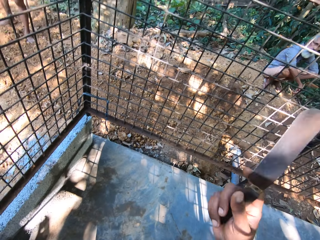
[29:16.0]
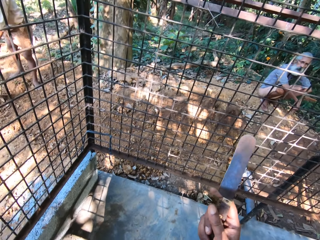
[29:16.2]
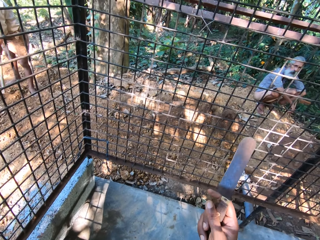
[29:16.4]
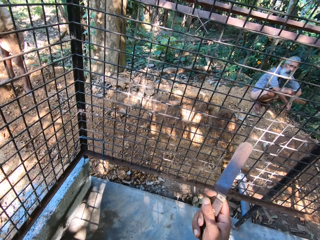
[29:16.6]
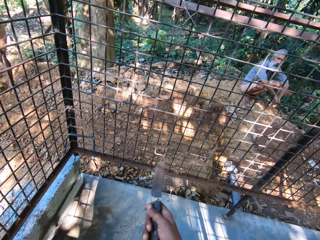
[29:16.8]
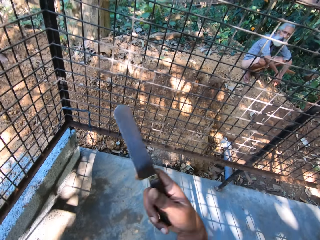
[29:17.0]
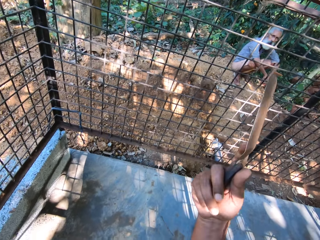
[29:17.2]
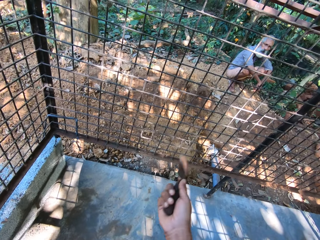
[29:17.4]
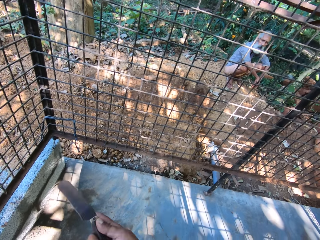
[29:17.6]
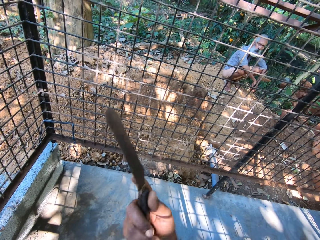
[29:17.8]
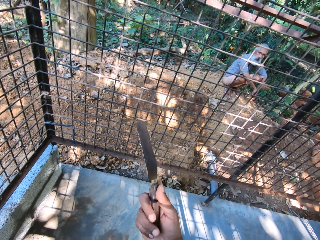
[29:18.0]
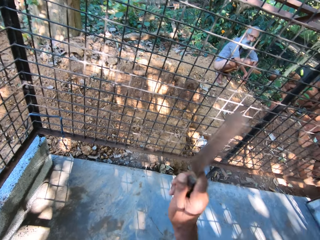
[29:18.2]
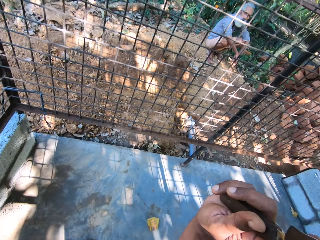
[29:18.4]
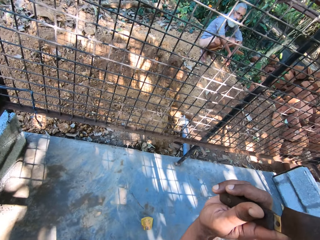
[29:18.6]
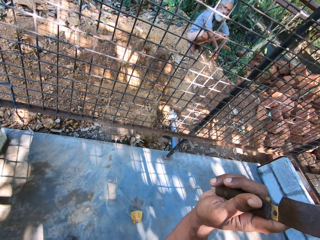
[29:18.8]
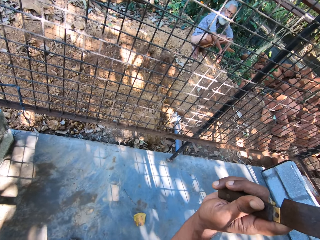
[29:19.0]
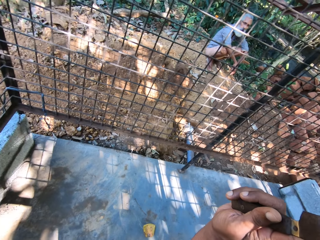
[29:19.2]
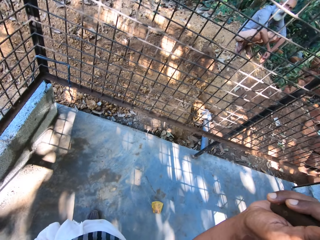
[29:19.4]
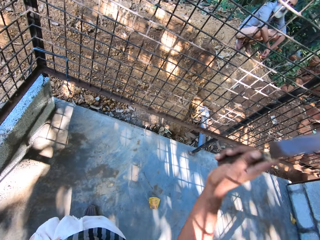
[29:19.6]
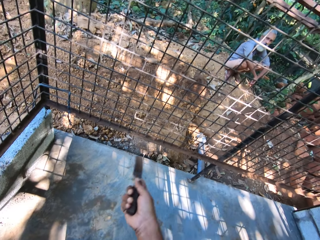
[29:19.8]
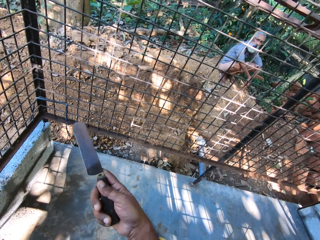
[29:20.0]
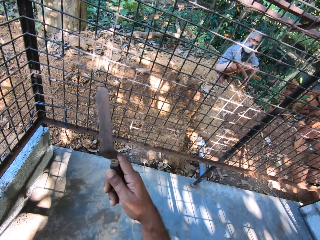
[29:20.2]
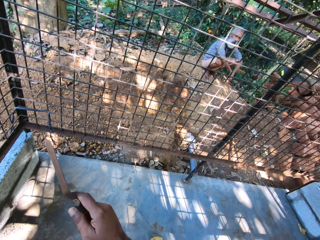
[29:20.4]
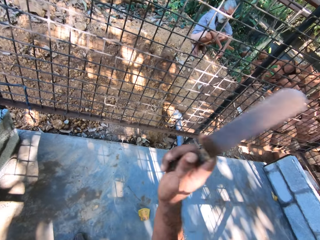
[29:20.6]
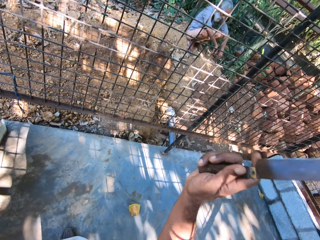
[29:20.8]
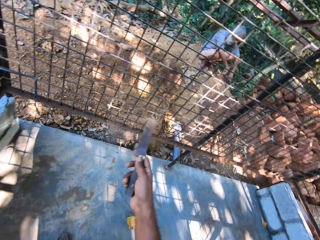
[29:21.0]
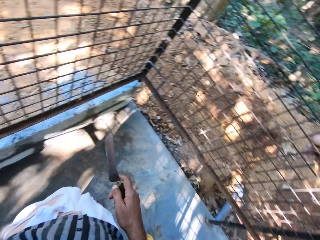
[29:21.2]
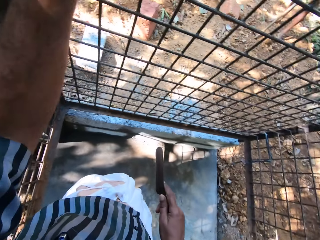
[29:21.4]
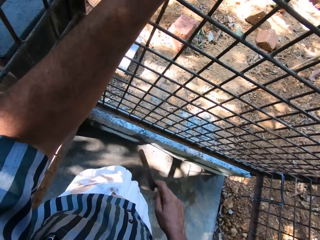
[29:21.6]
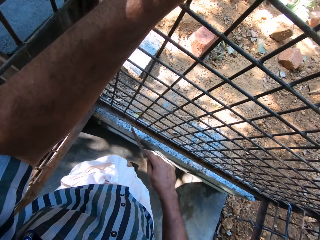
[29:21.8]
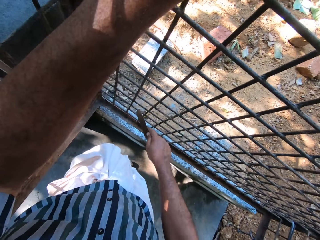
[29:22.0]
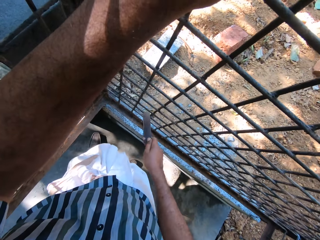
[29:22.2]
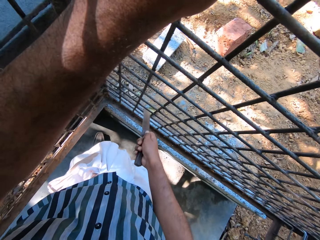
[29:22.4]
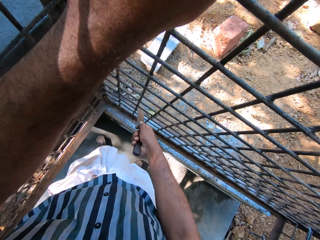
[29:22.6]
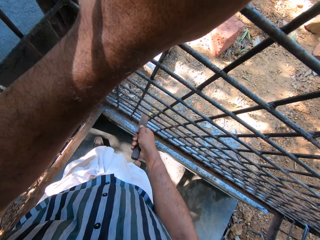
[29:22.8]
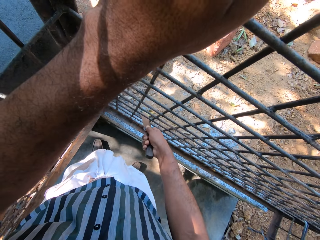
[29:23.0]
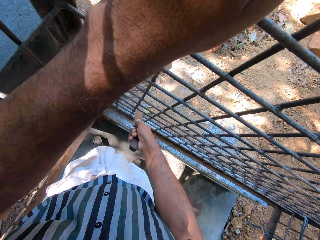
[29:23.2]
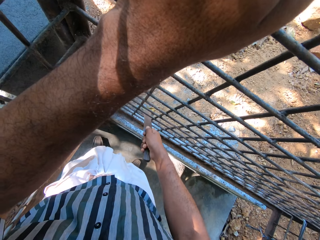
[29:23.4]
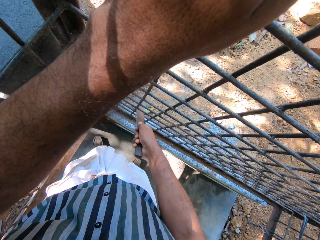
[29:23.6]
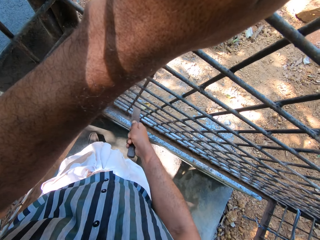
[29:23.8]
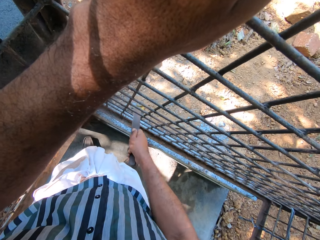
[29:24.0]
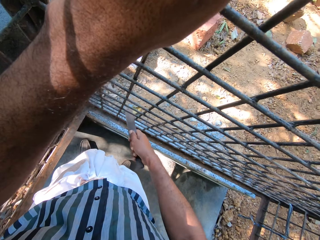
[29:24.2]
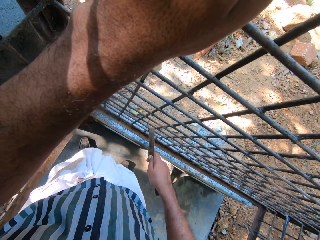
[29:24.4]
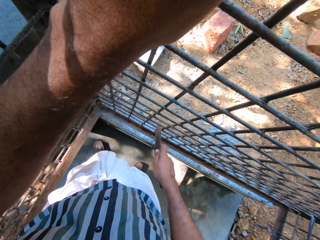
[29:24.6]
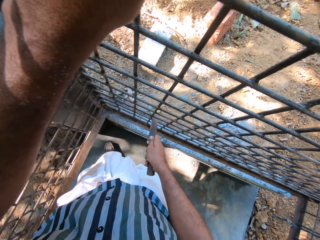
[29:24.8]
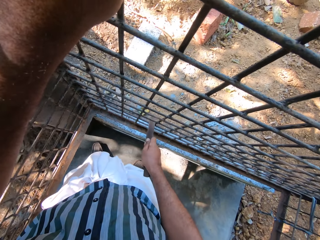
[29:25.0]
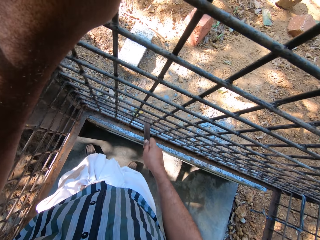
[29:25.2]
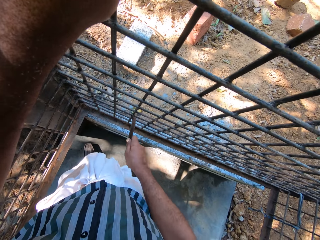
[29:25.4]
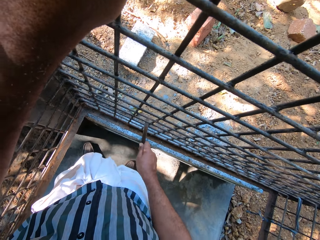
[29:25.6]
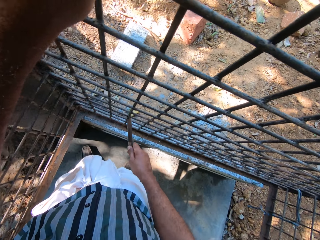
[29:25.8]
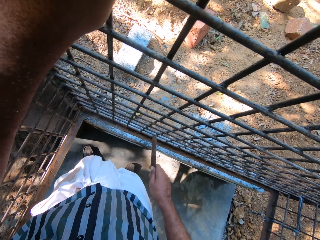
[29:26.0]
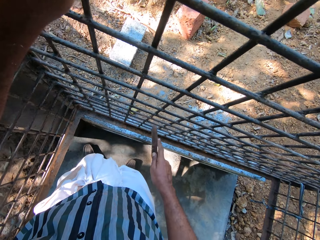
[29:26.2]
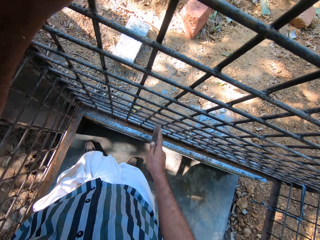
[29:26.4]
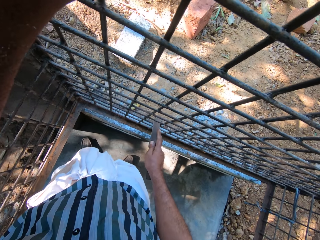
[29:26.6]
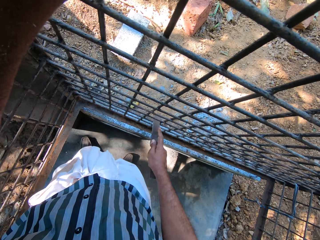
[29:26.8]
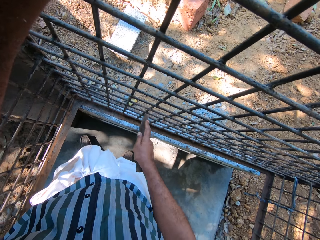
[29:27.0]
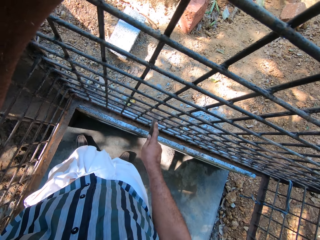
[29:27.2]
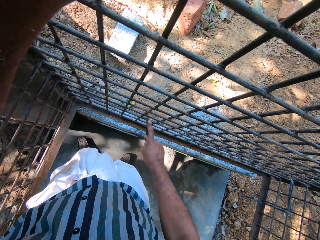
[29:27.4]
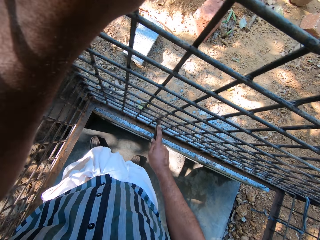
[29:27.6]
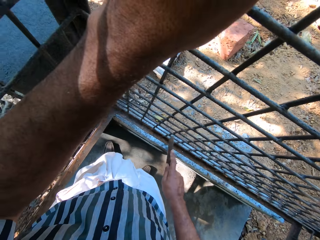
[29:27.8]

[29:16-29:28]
The camera wearer smoothens the metal fence with the file in his right hand. He scrapes the metal.

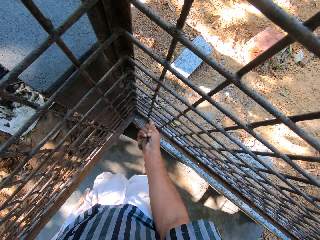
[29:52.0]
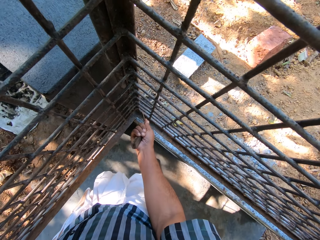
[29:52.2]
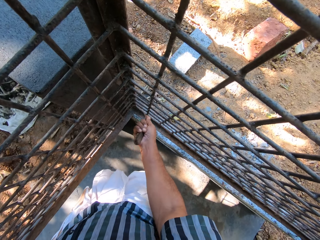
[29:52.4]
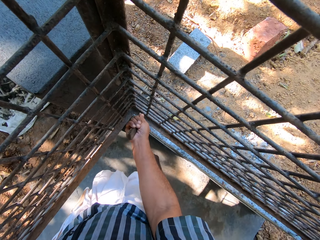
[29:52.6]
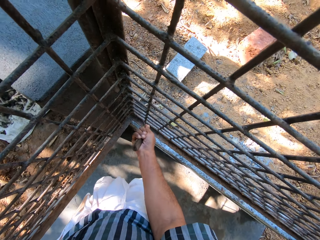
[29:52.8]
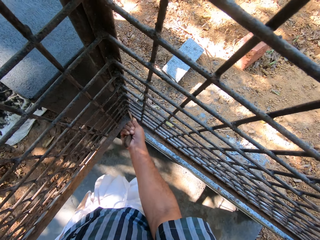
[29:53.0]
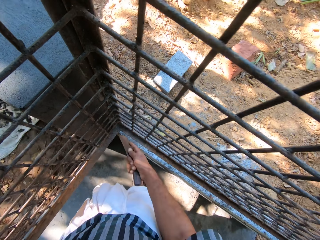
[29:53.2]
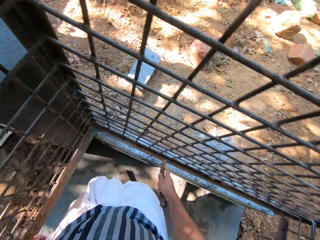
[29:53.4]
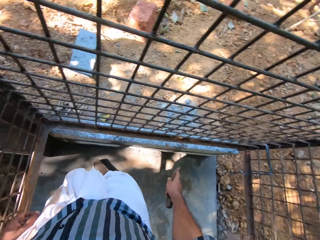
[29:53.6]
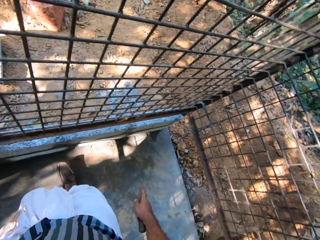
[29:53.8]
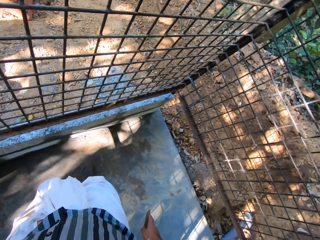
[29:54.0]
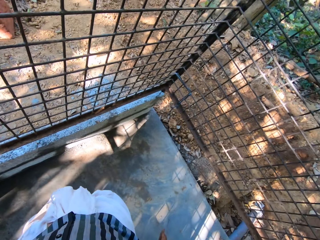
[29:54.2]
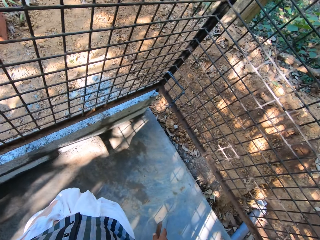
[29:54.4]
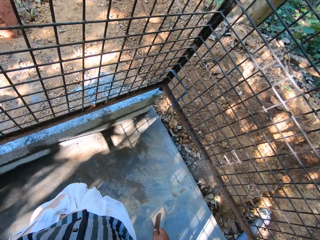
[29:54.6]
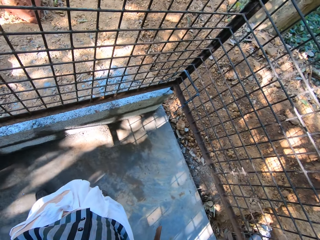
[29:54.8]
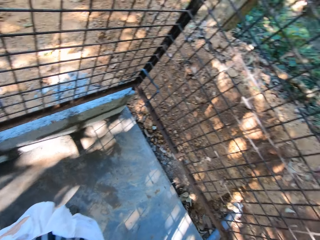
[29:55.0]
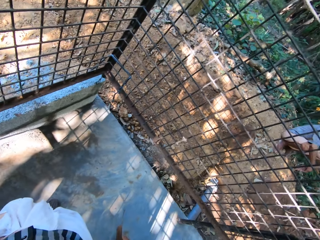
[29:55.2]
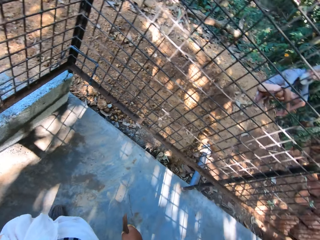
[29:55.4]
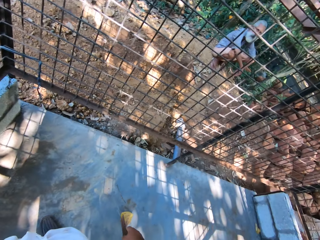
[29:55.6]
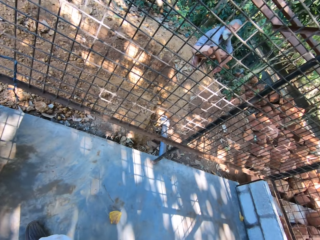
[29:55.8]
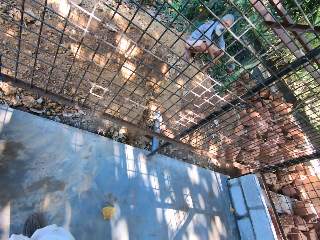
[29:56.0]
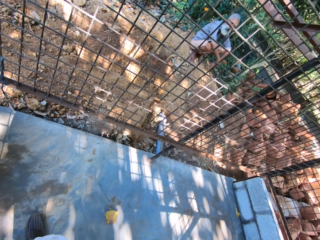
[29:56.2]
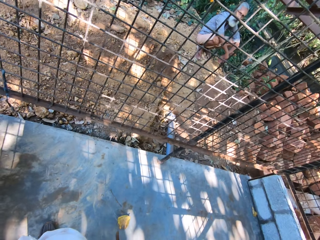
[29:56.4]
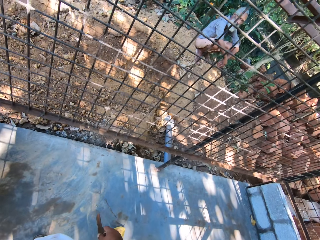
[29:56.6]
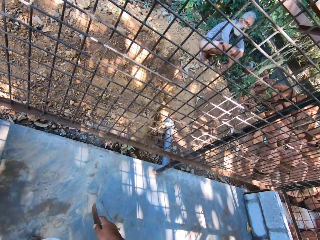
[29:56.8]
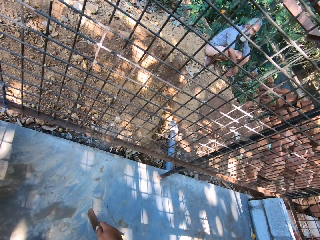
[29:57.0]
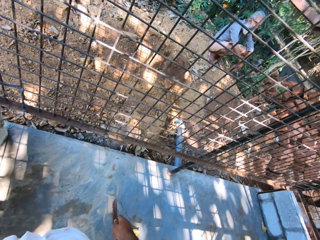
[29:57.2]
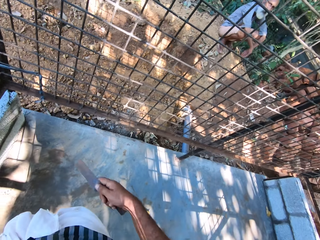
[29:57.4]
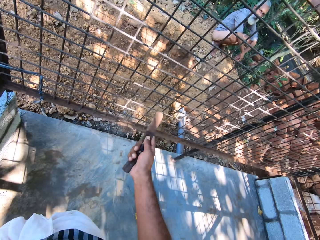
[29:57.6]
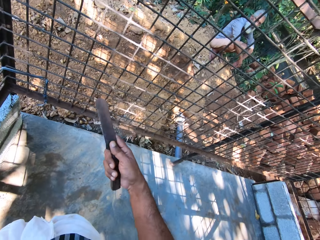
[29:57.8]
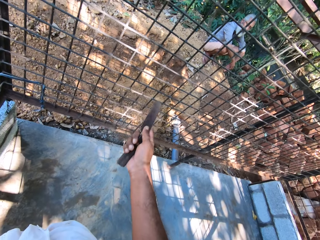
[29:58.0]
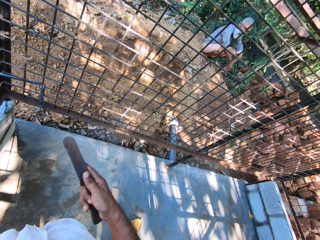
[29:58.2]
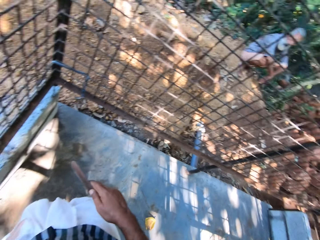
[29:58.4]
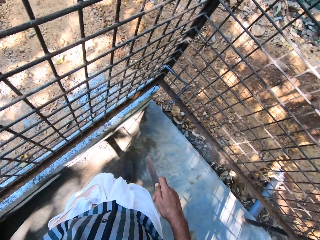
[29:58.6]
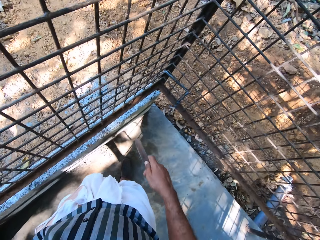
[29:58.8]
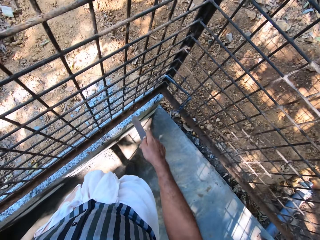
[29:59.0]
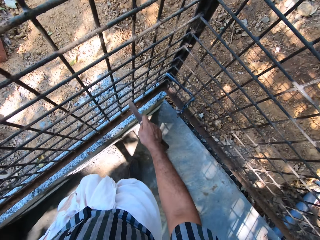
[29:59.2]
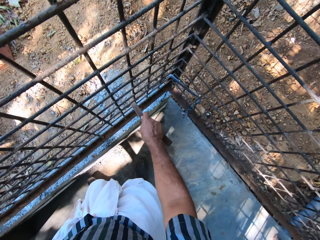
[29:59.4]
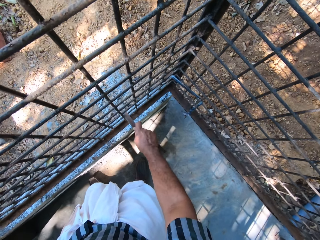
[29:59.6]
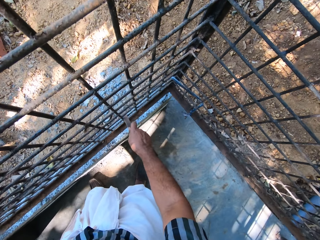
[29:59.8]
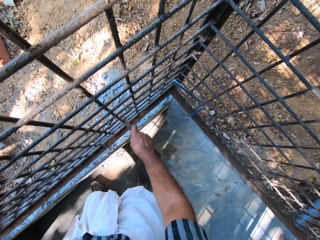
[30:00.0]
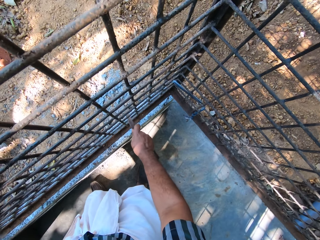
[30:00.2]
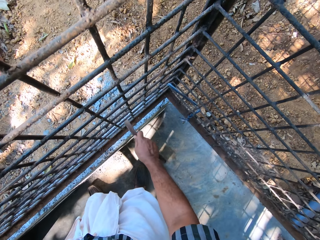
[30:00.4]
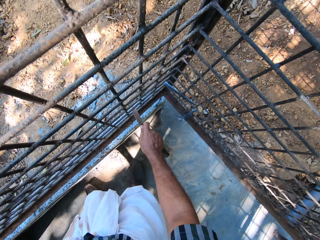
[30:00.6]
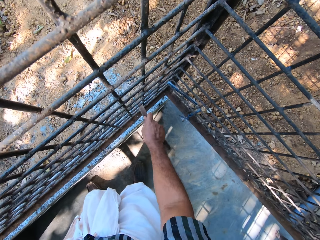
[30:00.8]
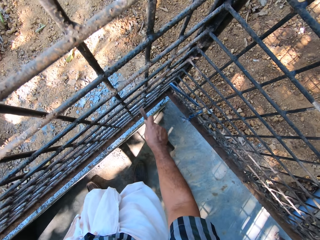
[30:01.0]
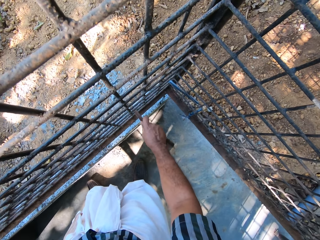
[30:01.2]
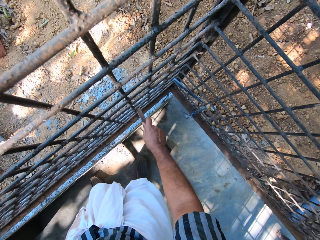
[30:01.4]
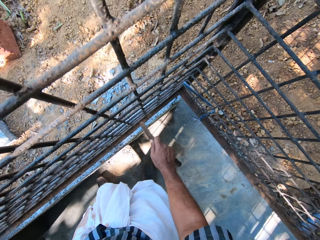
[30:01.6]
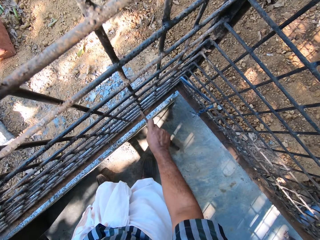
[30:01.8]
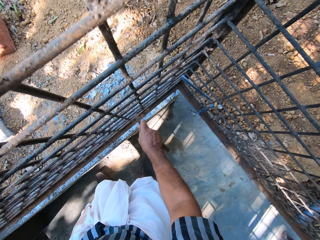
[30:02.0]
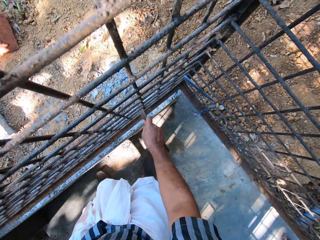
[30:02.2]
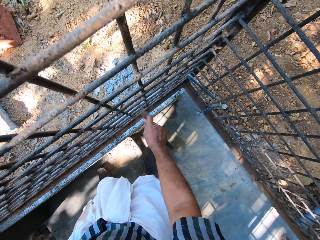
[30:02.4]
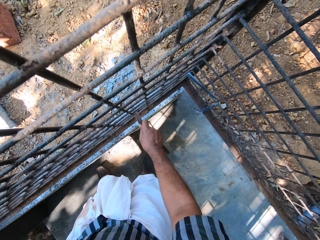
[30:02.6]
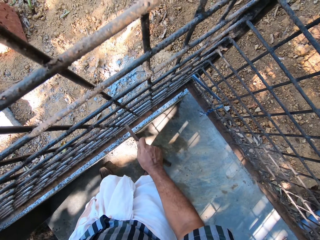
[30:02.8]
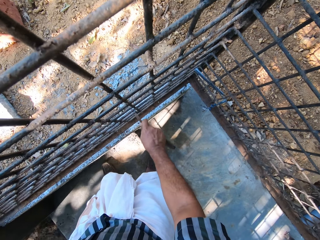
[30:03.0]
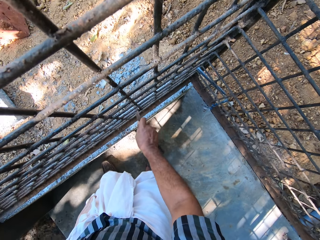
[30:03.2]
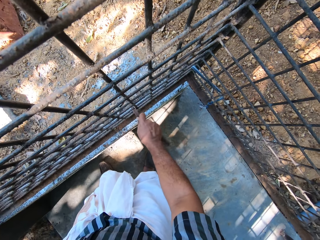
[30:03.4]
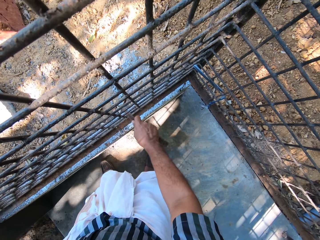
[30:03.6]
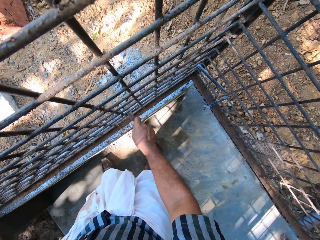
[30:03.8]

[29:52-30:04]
The camera wearer converses with a man. He smoothens the metal fence with the file in his right hand. He scrapes the metal.
